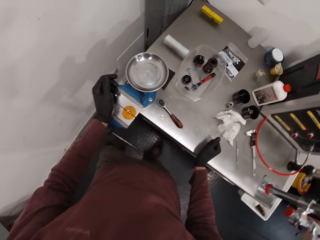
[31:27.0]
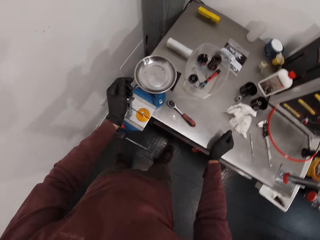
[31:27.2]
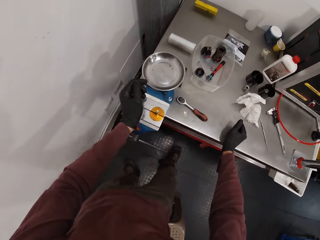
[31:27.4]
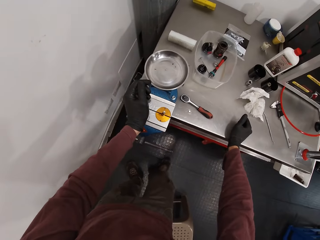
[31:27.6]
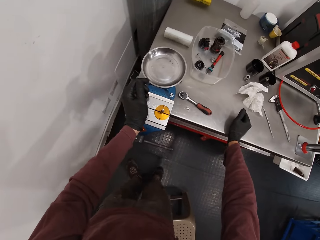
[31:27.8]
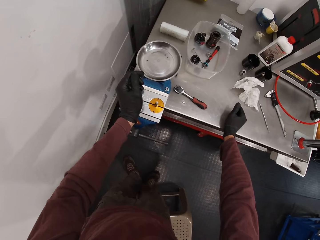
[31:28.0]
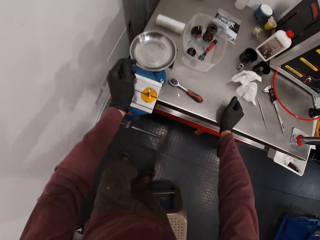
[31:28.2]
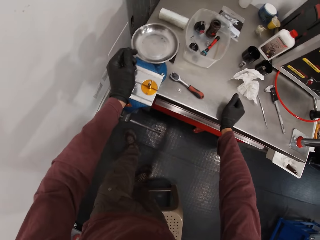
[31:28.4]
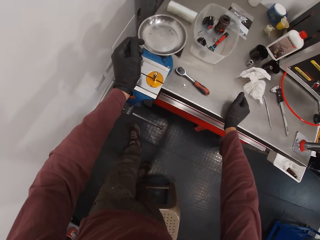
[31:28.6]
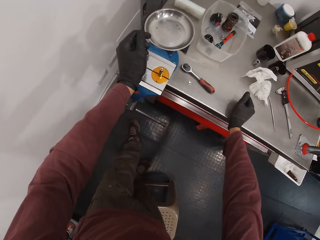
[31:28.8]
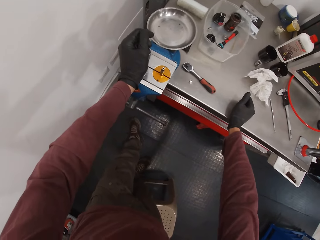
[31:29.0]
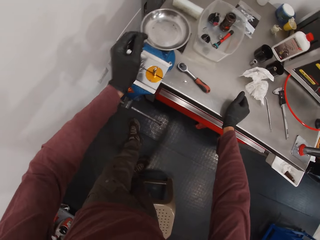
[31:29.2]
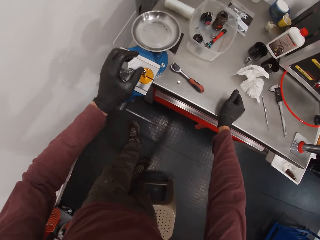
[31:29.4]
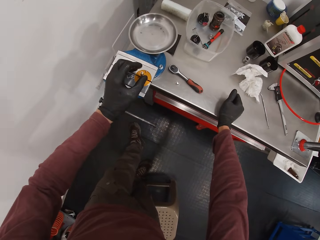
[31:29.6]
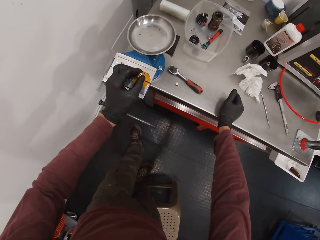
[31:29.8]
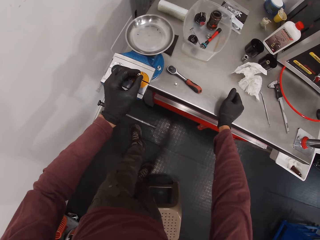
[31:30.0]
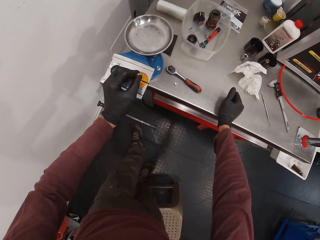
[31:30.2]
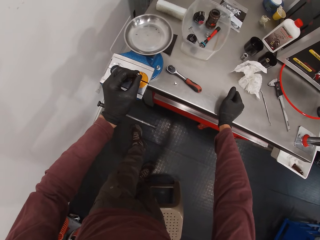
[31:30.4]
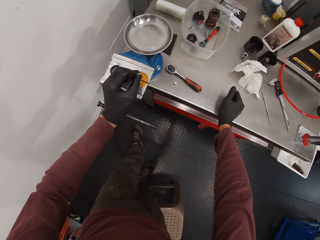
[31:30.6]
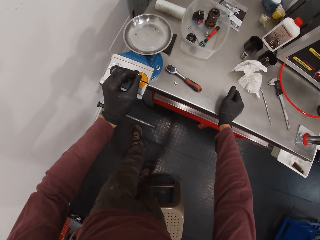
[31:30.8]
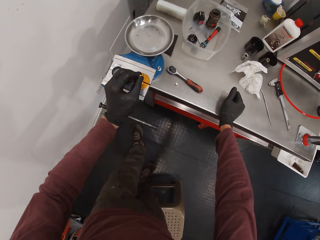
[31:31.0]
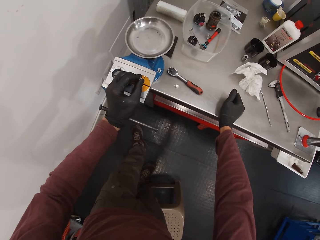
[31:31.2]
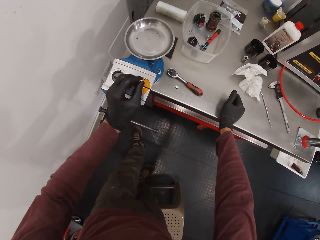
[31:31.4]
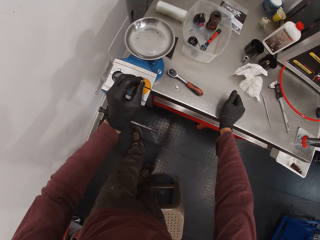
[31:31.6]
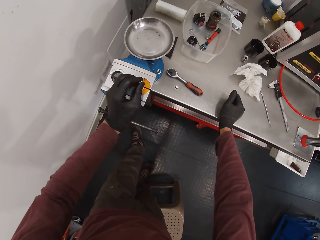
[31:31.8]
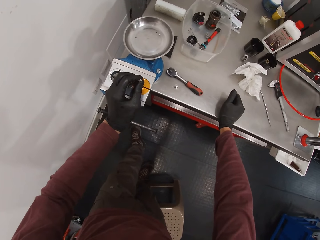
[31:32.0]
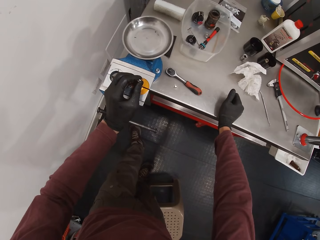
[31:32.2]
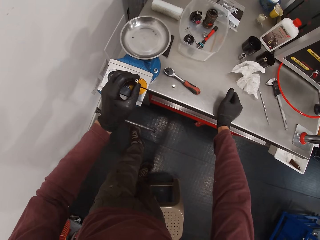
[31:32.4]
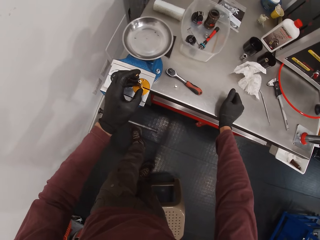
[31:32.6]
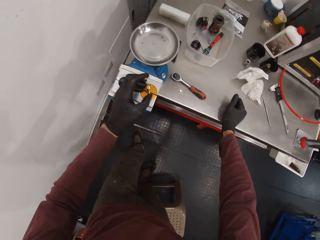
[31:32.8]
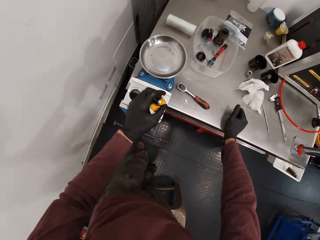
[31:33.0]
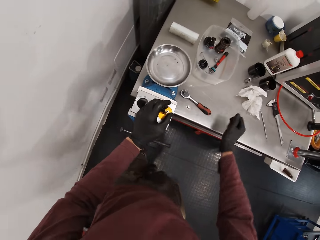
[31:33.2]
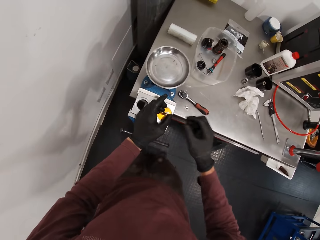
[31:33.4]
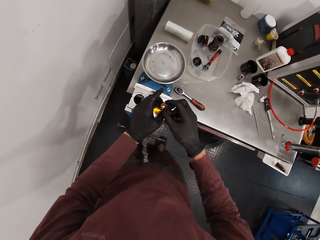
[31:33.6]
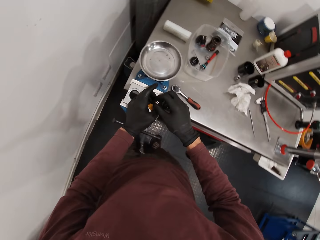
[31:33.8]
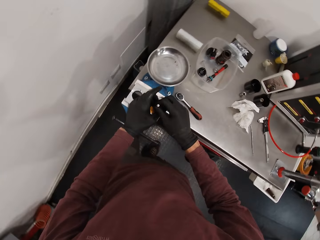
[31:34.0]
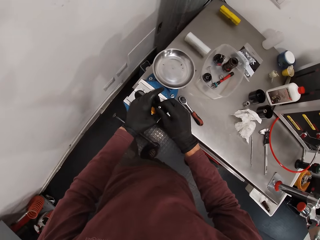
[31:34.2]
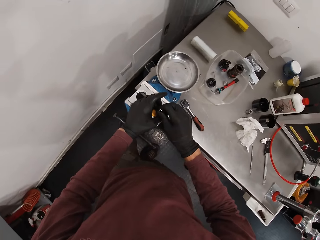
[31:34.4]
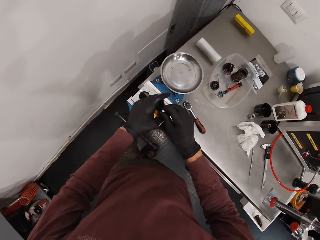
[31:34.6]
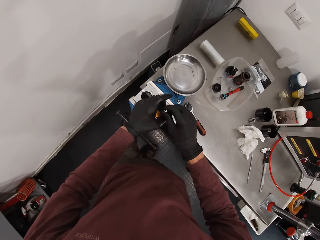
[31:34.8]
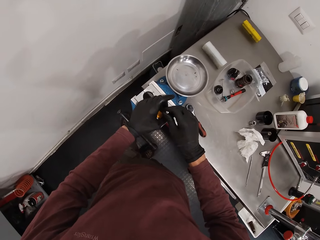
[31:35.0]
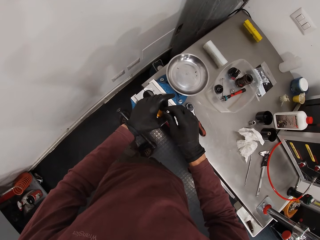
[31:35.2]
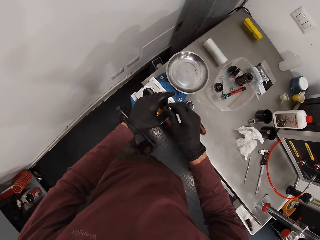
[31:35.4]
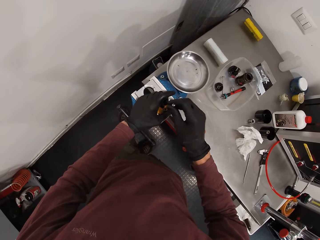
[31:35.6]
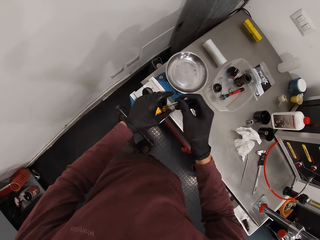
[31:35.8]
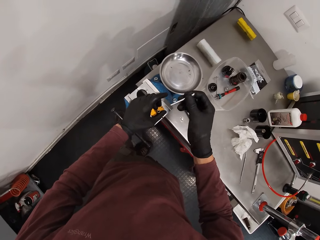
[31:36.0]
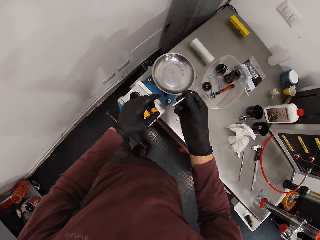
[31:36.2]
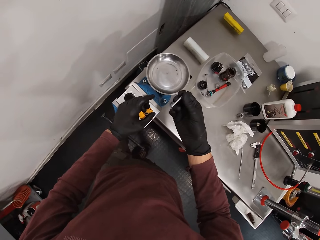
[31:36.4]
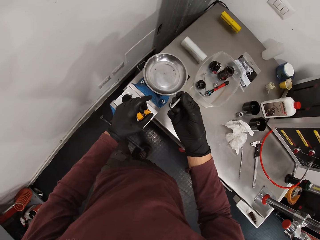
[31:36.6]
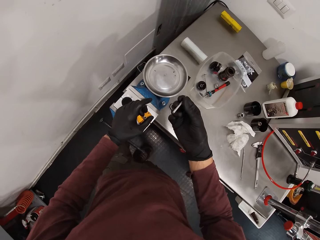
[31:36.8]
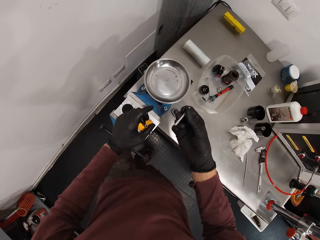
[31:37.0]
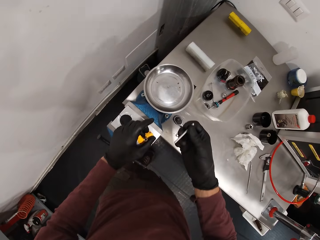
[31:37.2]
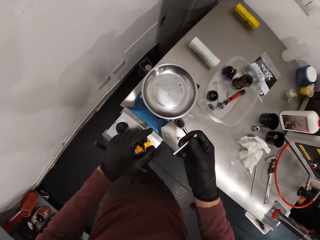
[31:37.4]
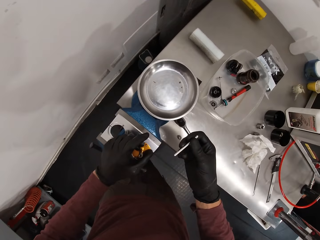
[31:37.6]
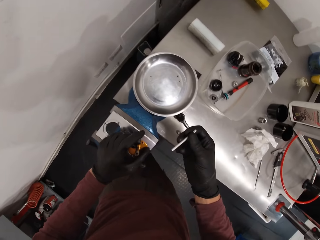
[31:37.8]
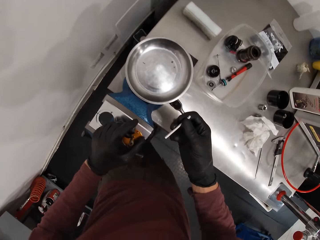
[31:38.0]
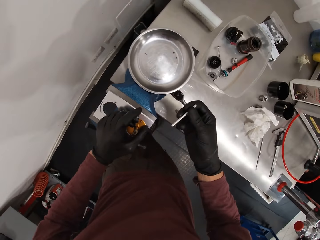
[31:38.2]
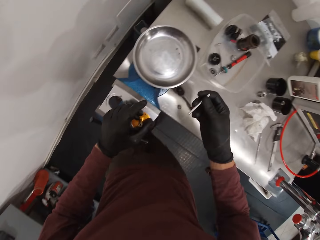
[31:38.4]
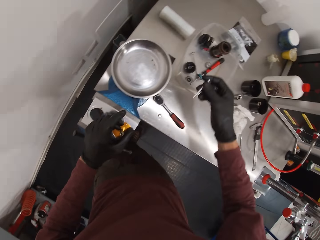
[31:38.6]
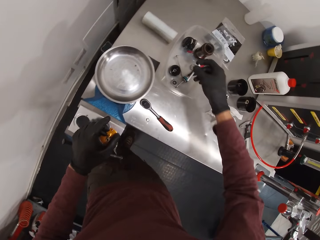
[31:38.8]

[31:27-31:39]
The camera wearer stares at the tools on the table. He touches the axle of the bicycle component in the workbench vice with his left hand. He rotates the metal tube. He takes out the axle of the bicycle component in the workbench vice with his right hand. He stares at the metal tube.

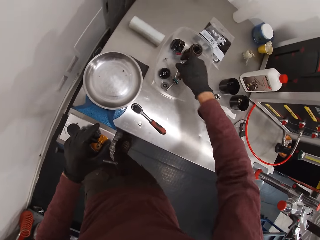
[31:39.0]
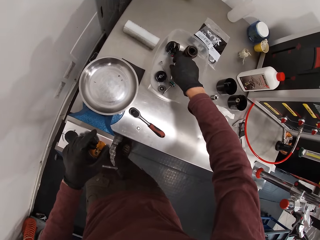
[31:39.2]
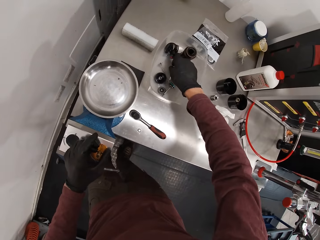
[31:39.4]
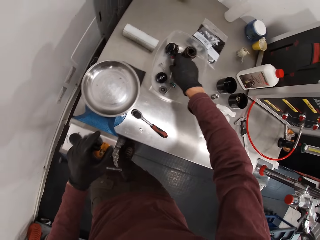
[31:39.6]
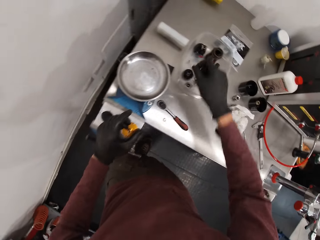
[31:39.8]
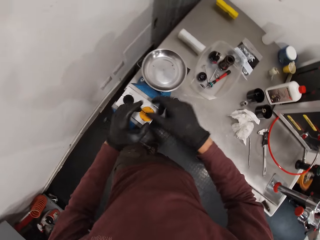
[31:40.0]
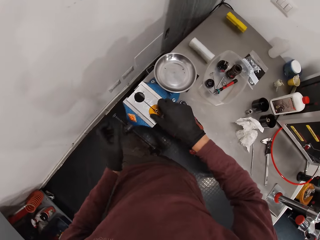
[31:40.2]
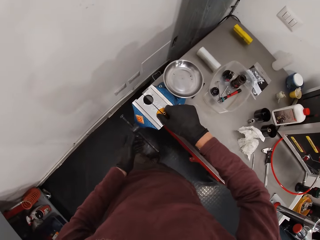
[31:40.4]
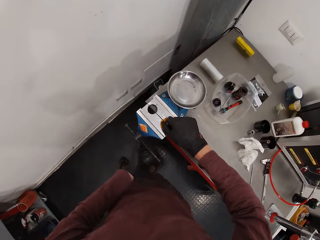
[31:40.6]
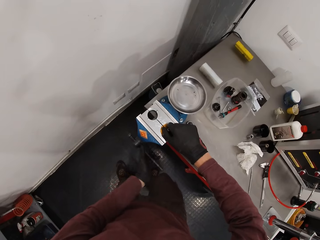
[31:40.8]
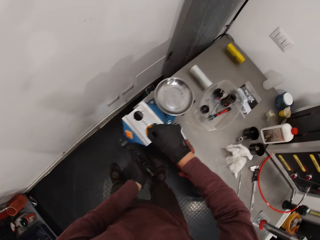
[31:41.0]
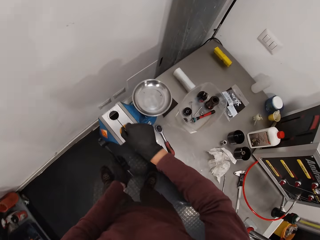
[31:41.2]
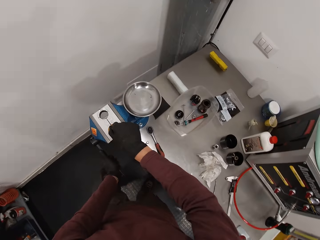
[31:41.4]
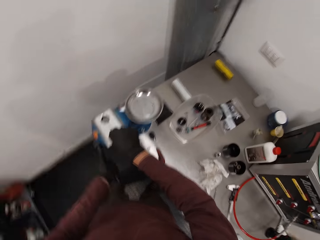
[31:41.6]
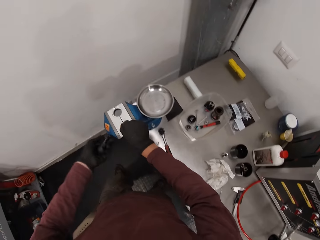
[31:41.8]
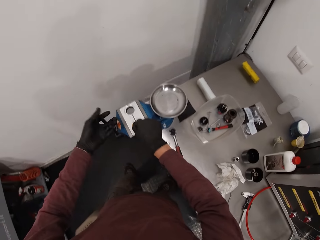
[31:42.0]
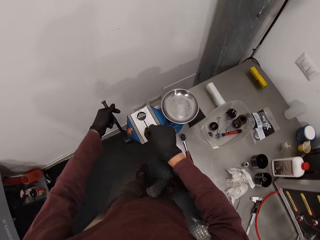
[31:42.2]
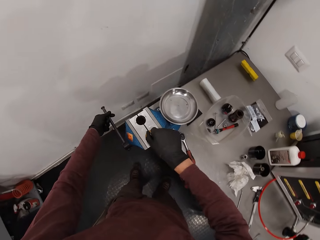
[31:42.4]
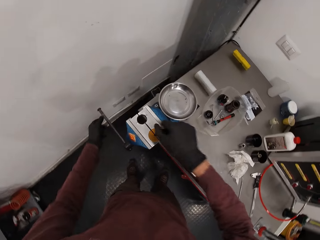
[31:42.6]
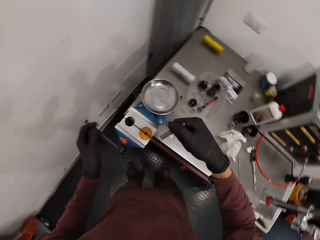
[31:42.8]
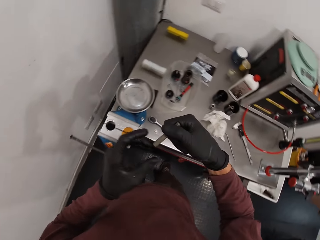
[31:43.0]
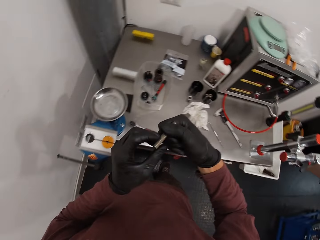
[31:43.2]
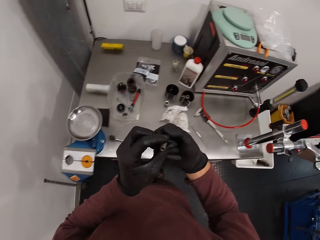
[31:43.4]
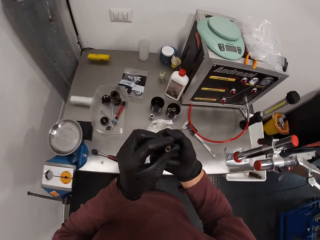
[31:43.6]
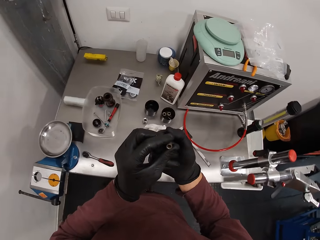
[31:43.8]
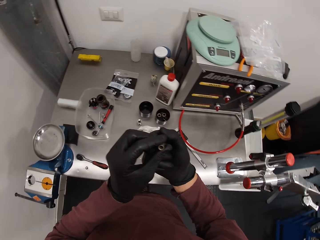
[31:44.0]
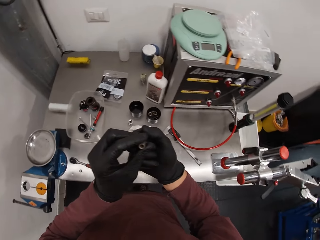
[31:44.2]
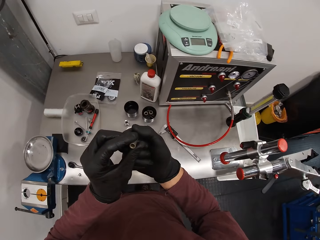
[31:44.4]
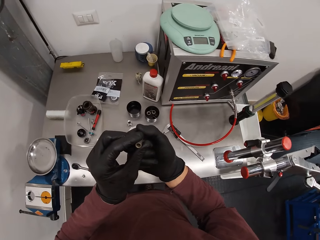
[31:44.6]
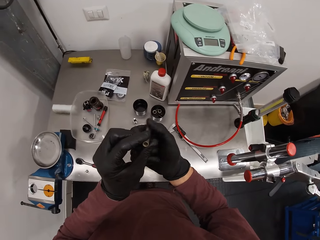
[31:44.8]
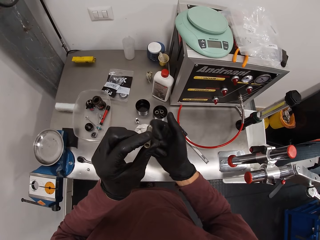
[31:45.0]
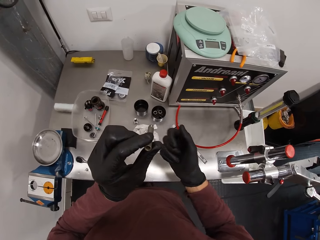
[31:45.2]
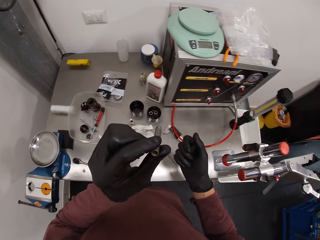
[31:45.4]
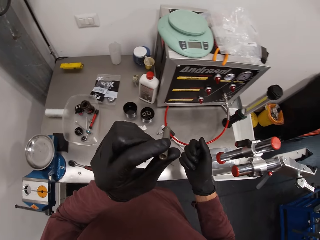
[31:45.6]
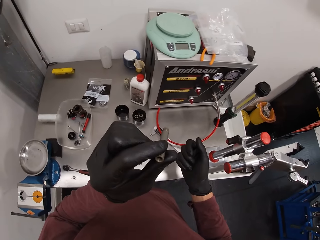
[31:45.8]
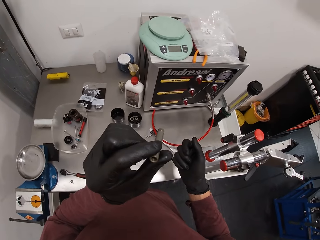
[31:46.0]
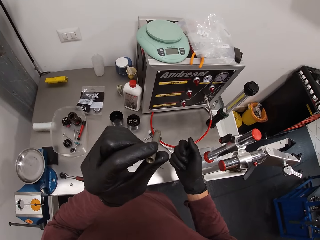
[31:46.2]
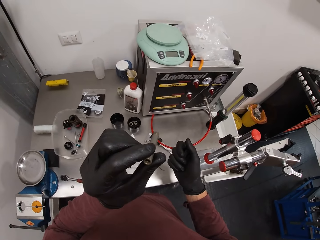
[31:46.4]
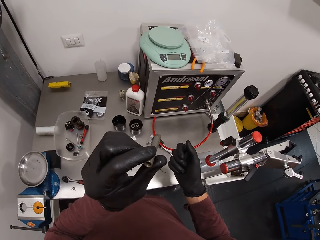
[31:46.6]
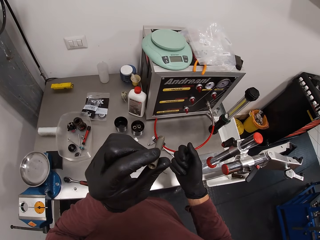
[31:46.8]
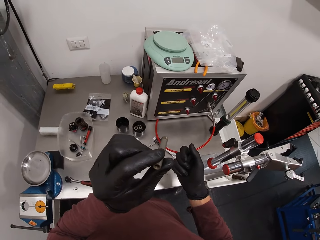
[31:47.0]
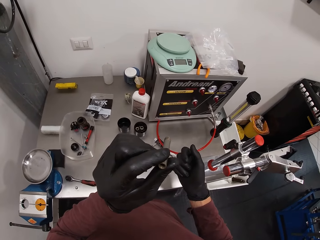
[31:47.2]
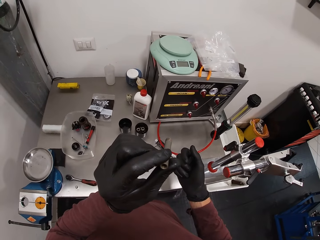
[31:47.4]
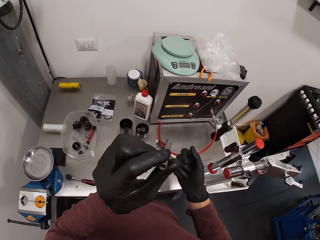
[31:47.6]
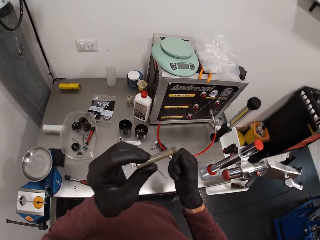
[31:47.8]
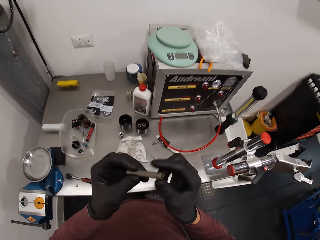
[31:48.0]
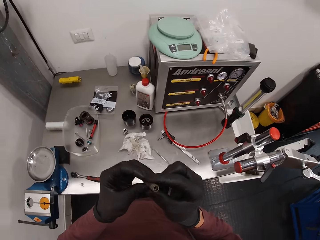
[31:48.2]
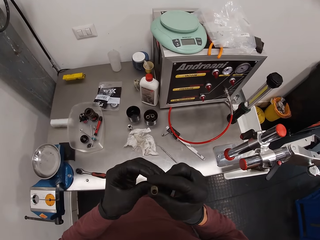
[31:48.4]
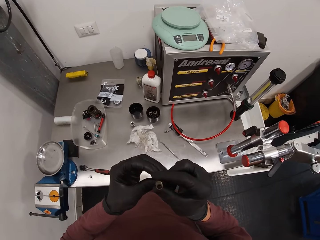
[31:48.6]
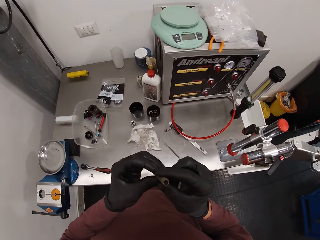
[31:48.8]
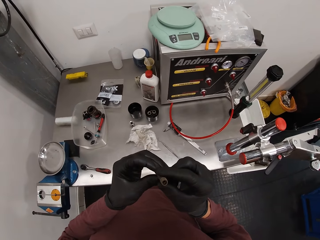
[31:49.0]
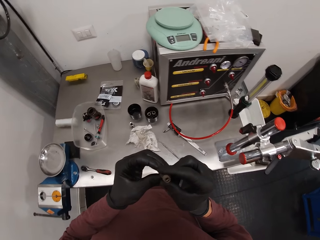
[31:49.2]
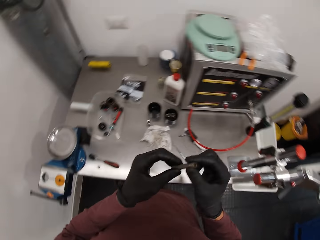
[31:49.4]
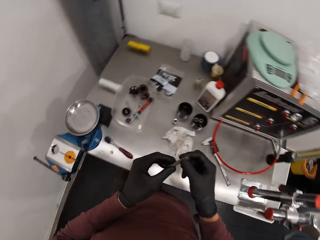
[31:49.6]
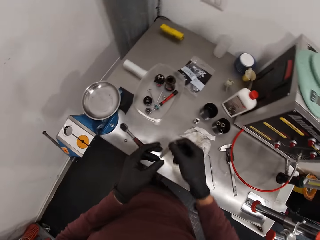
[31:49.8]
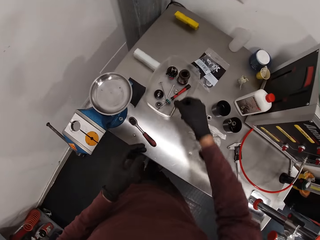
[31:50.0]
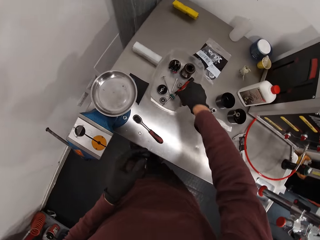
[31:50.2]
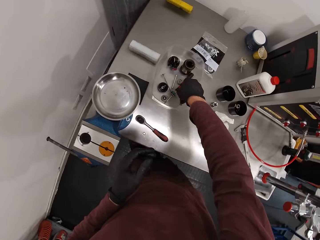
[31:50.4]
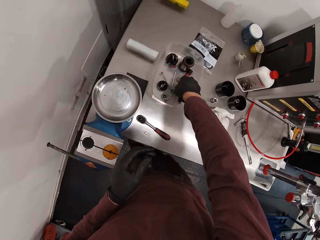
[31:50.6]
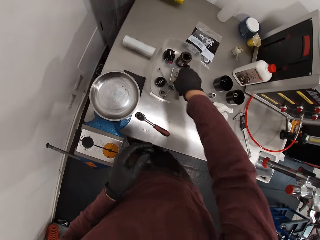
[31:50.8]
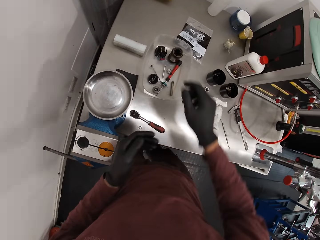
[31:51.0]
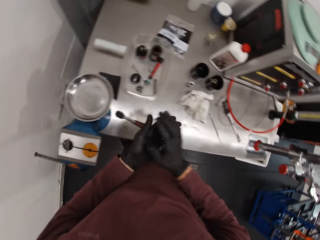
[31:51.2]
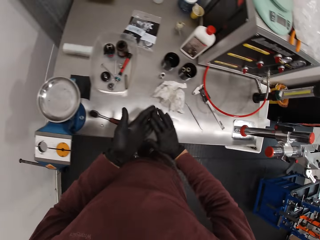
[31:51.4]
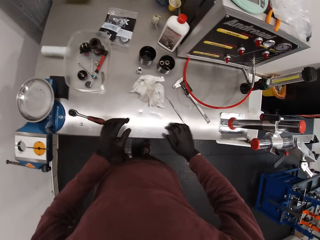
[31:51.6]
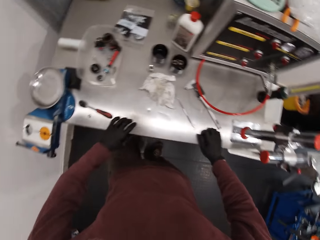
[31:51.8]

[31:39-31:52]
The camera wearer places the axle of the bicycle component or metal tube in the bowl with his right hand. He loosens the bench vice with his left hand. He rotates a metal bar. He takes out the shaft in the axle of the bicycle component from the workbench vice with his right hand. He stares at the metal tube. He flips the metal tube. He stares at the metal tube. He places the shaft in the bowl on the workbench vice with his right hand. He wipes his hands.
